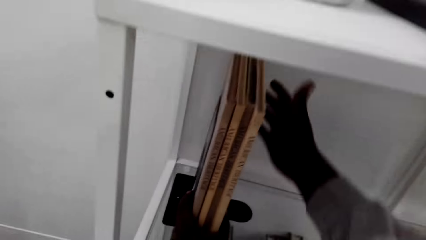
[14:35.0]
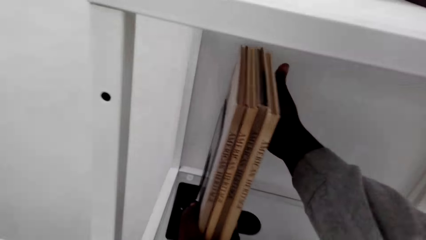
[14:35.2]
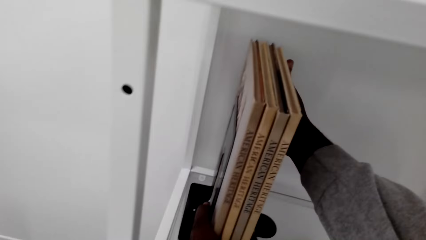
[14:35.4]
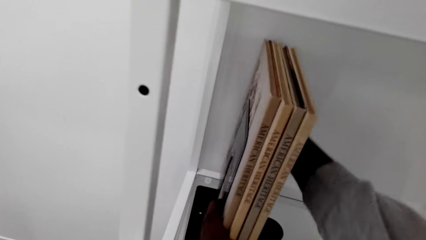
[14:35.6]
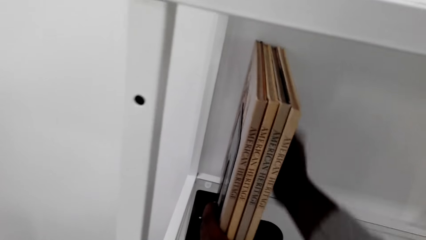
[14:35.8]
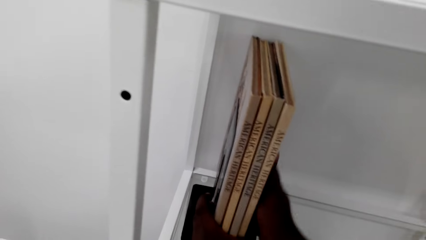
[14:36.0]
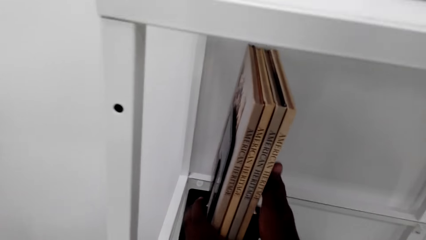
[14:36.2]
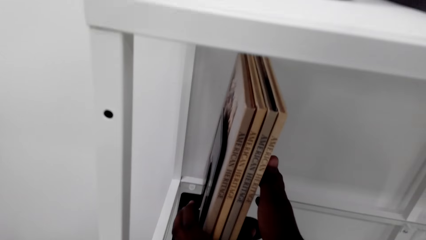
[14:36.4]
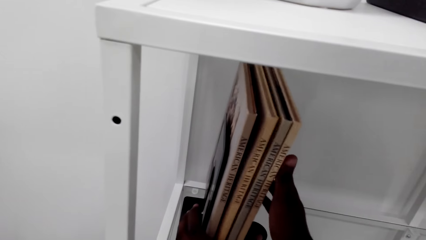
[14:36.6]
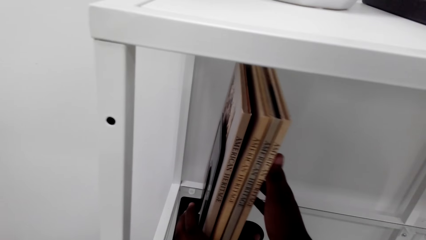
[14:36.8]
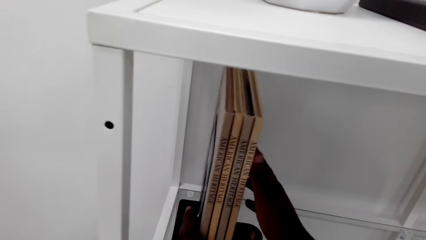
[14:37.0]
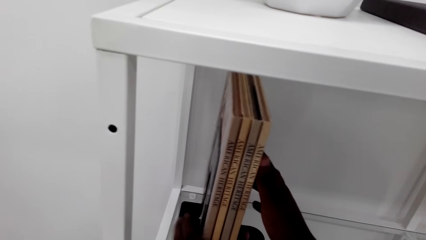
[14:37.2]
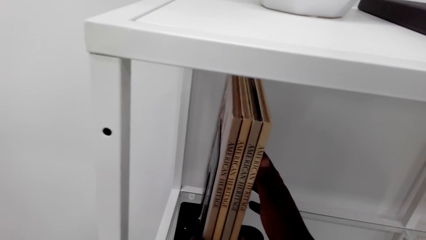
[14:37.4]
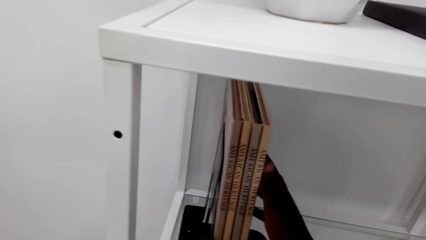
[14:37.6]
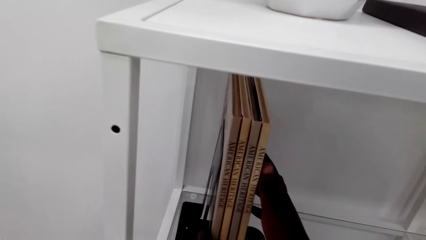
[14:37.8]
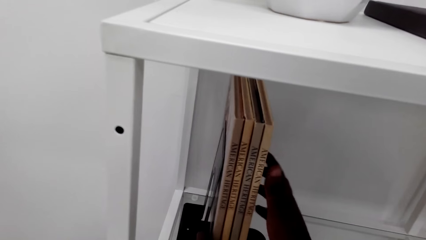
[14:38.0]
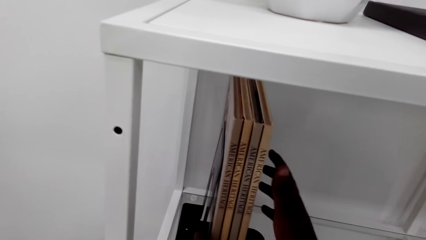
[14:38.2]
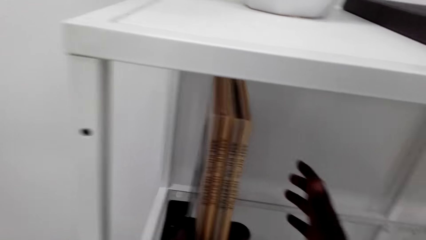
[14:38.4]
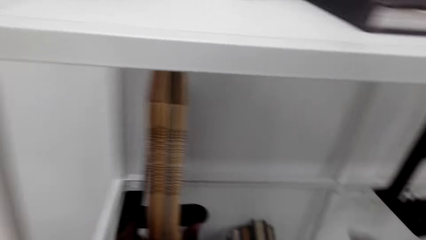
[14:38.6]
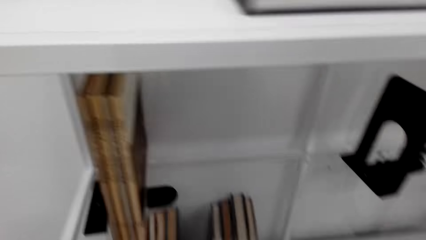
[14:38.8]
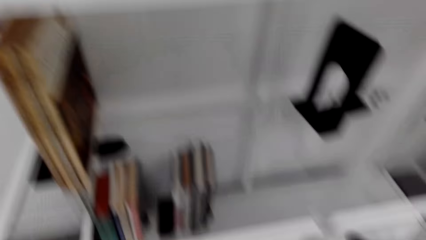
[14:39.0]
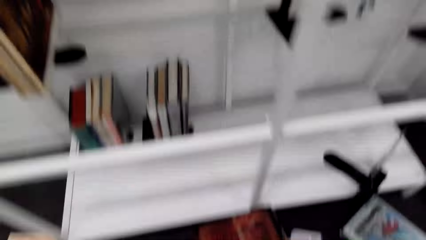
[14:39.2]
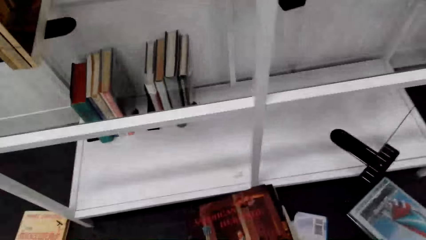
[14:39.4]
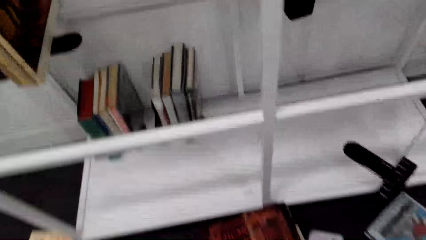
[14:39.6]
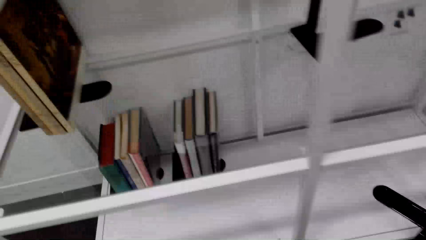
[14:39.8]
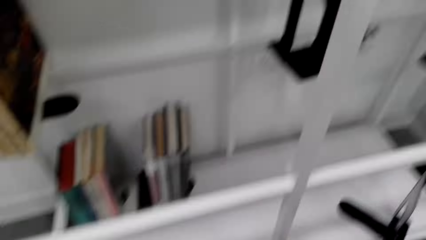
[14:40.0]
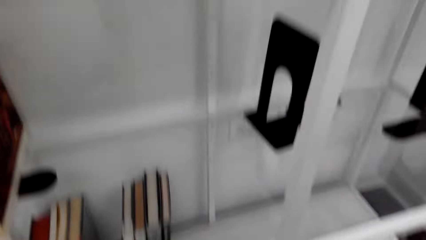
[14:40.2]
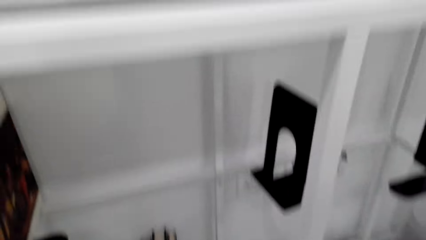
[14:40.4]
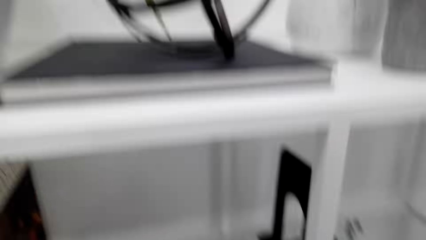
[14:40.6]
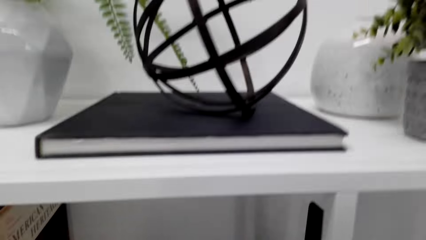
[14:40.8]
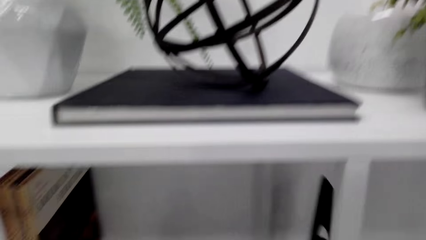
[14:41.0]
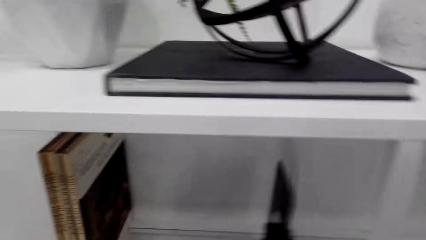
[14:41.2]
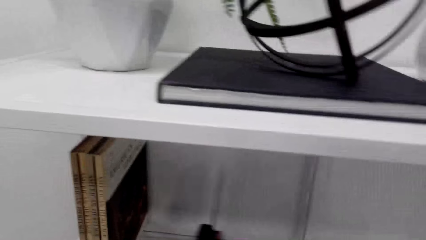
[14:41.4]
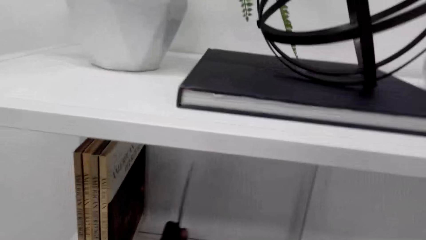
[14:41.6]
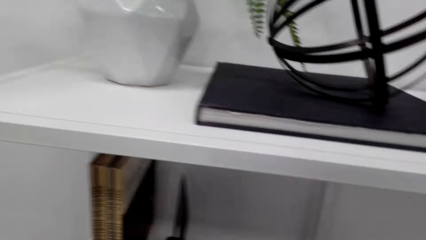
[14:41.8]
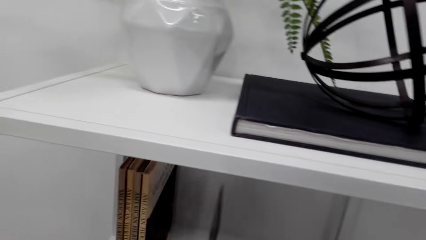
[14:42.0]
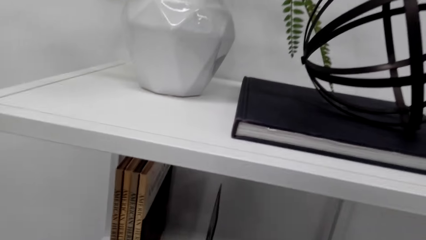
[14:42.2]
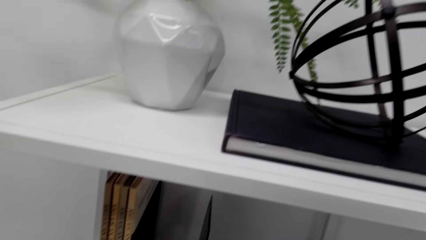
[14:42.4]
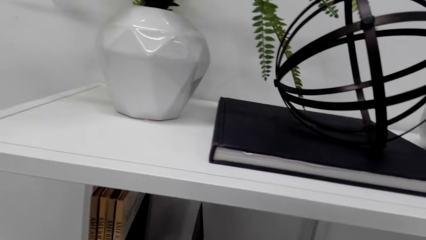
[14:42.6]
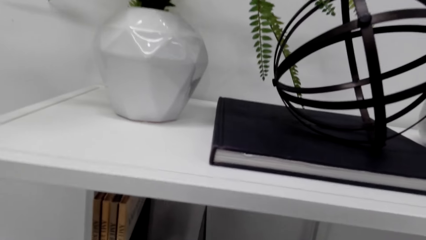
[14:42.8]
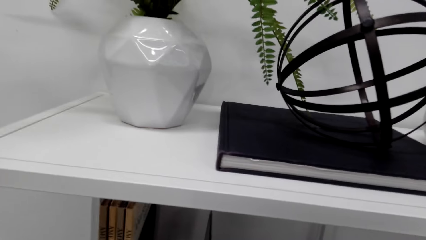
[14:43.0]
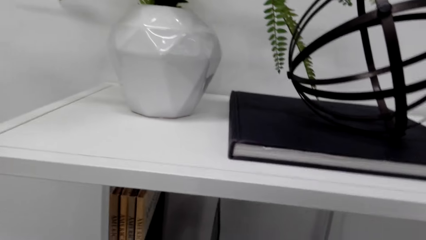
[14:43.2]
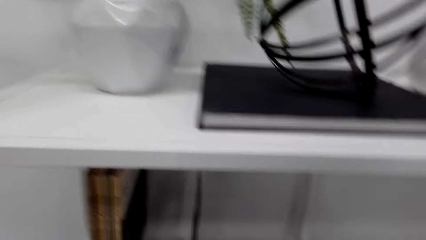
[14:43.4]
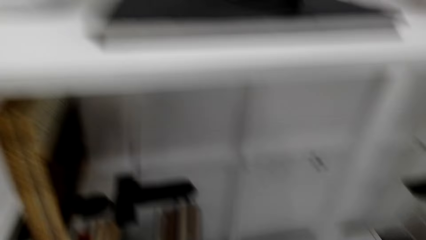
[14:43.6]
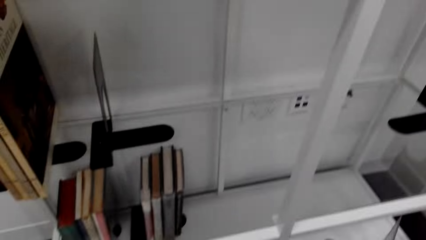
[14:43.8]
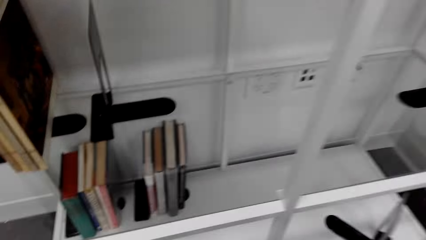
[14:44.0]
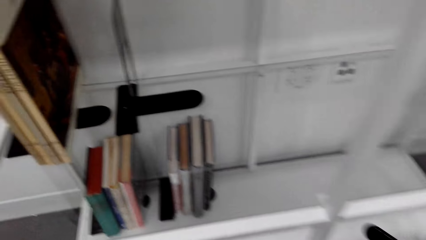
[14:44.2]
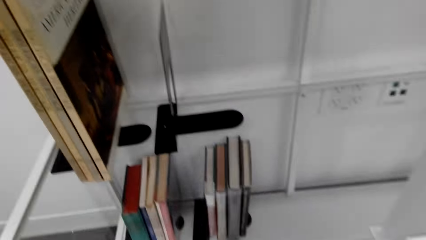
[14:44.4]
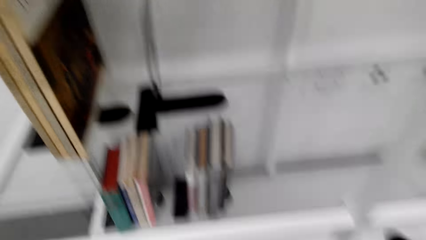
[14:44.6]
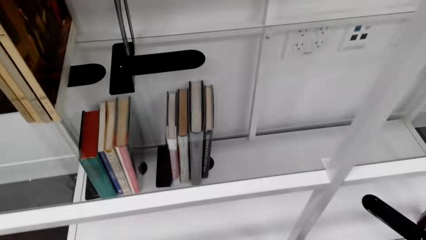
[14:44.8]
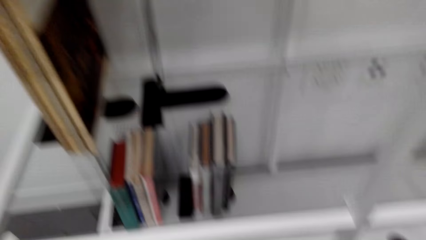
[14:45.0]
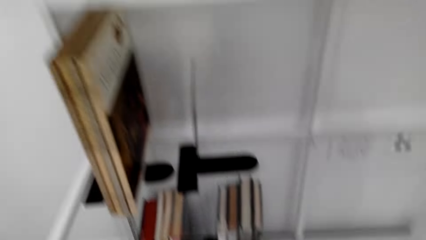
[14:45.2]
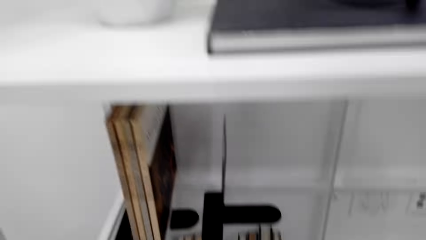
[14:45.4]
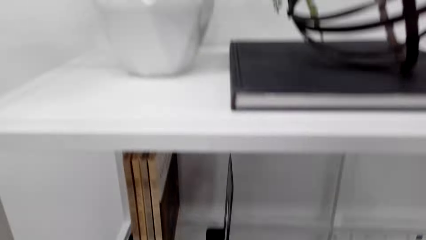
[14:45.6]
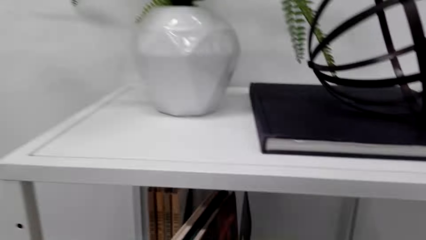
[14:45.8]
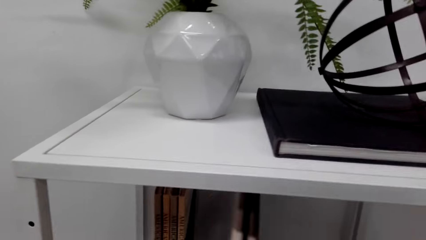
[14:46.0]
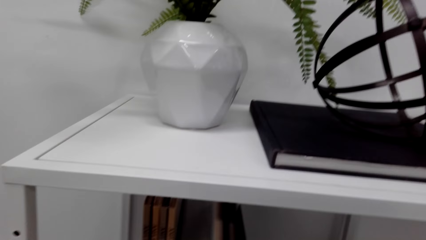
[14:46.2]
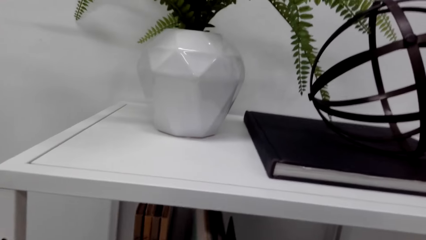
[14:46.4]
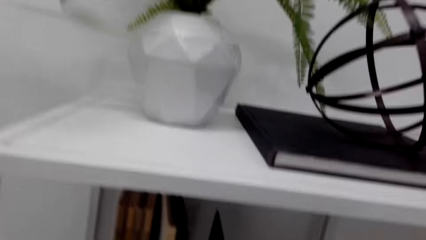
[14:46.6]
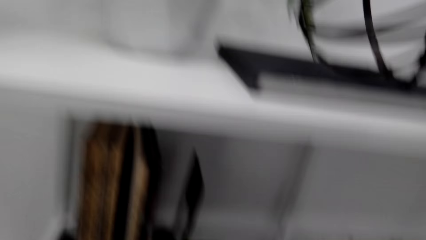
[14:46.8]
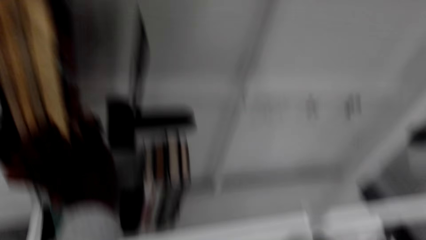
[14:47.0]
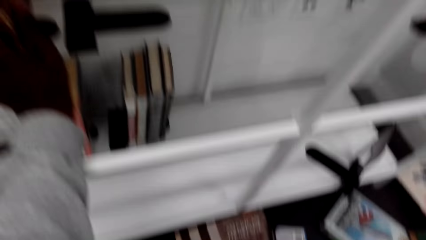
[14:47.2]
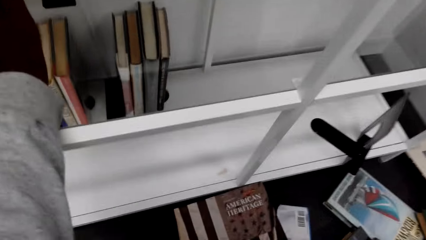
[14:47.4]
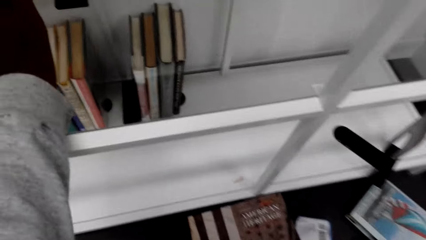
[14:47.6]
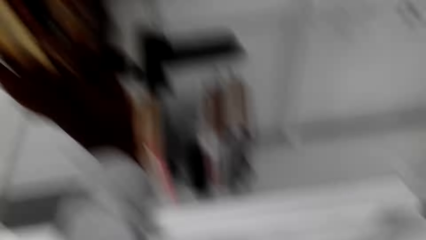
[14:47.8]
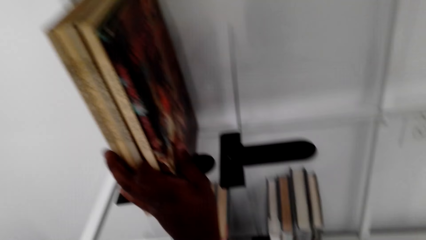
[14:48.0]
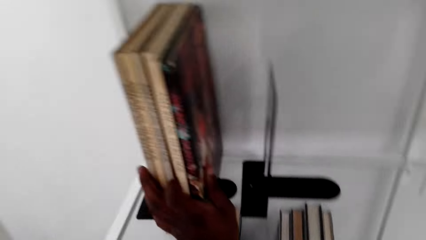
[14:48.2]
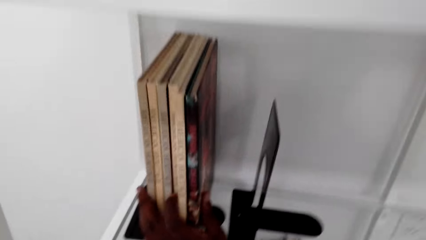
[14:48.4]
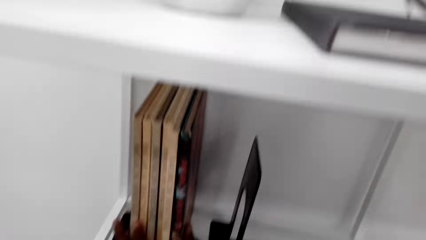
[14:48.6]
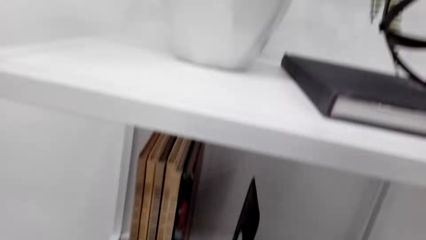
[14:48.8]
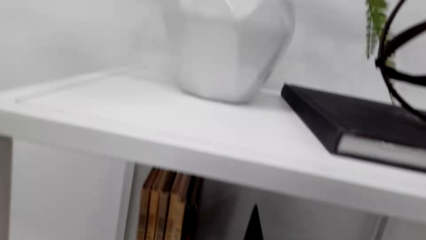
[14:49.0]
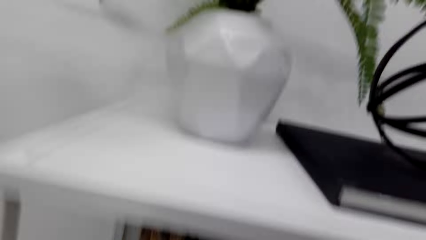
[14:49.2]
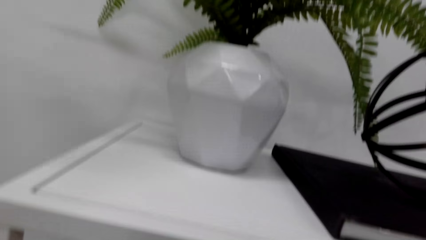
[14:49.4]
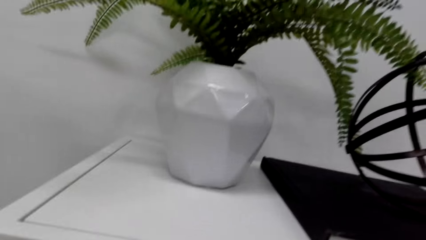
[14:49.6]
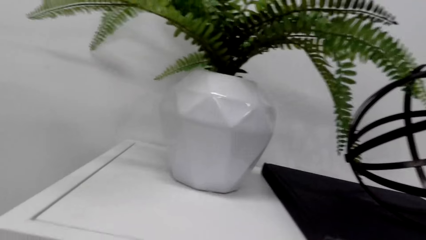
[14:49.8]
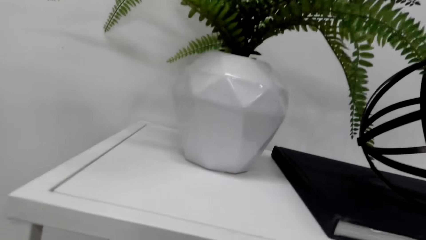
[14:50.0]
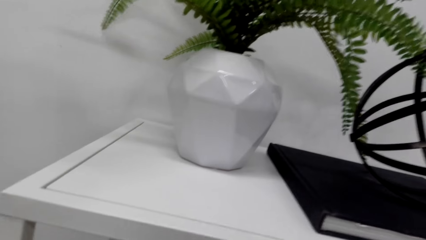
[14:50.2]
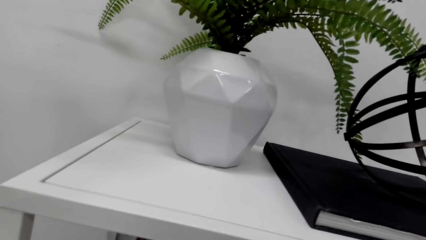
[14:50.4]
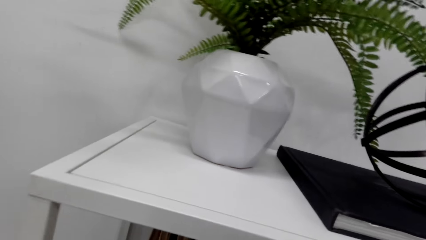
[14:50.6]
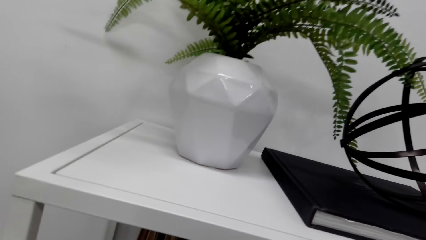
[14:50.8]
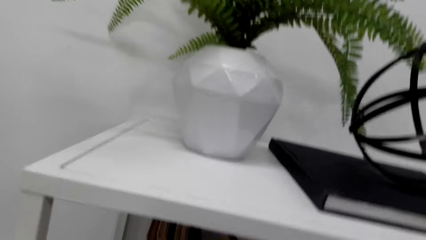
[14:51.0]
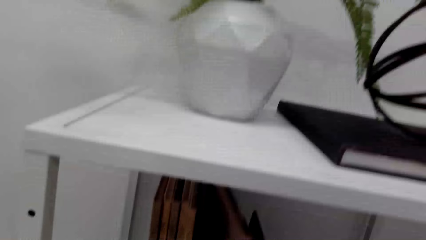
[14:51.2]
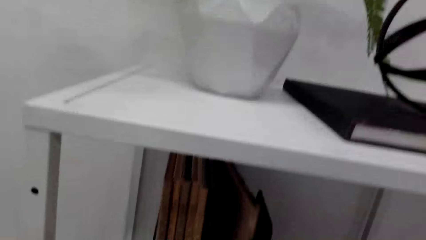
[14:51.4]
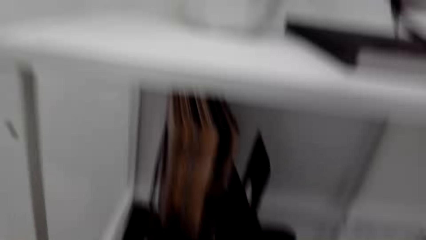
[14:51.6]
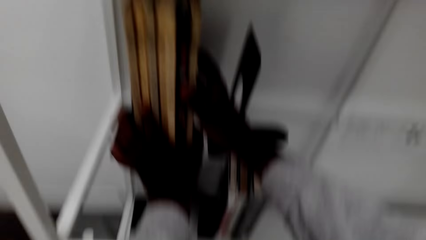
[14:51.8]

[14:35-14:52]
The camera wearer adjusts the books in a shelf. They adjust the book easel on the shelf. They place a book in the shelf.
